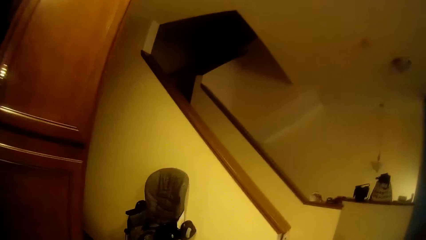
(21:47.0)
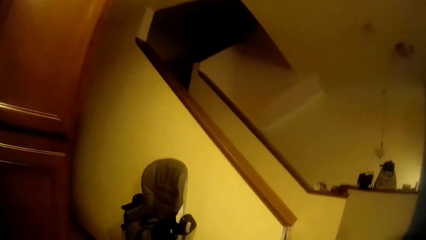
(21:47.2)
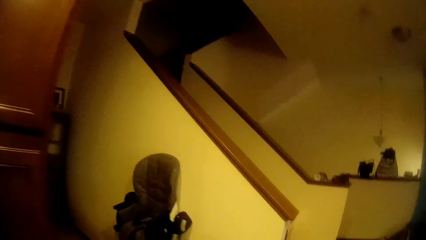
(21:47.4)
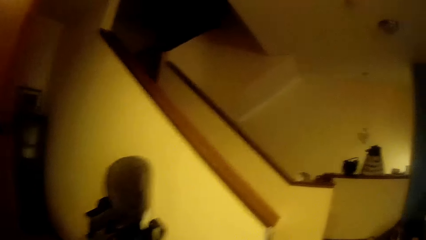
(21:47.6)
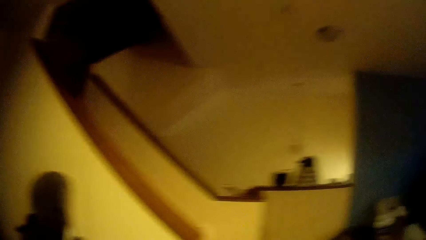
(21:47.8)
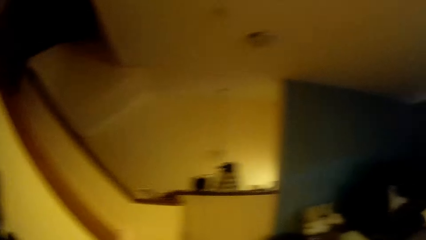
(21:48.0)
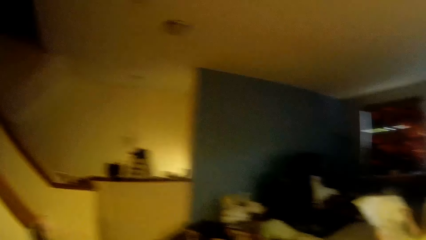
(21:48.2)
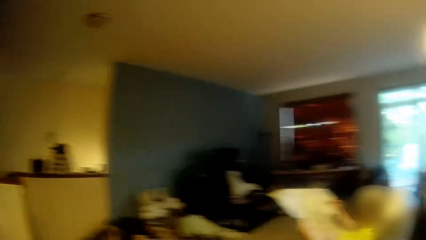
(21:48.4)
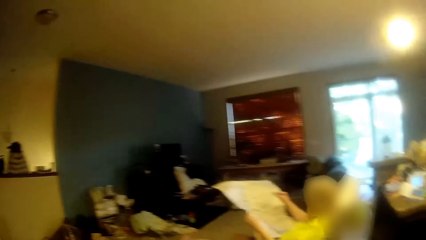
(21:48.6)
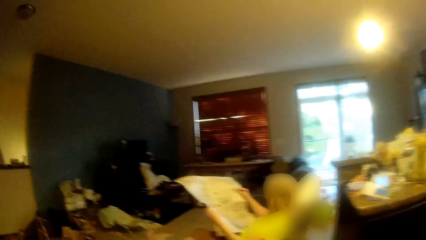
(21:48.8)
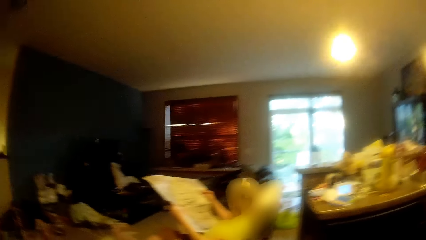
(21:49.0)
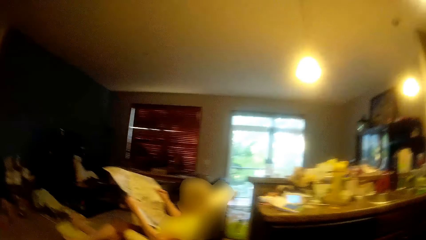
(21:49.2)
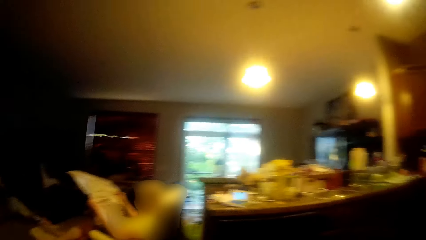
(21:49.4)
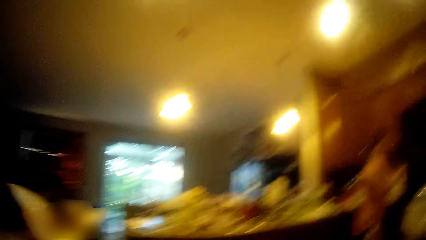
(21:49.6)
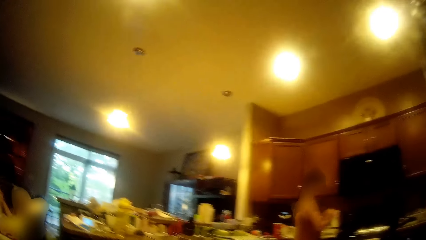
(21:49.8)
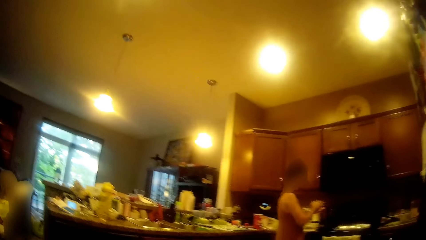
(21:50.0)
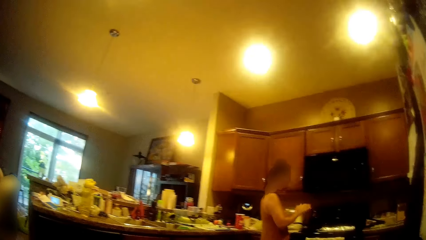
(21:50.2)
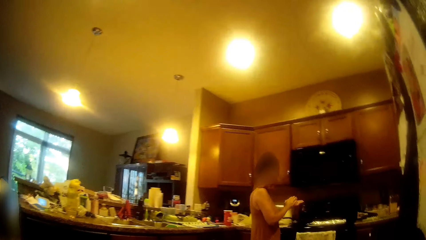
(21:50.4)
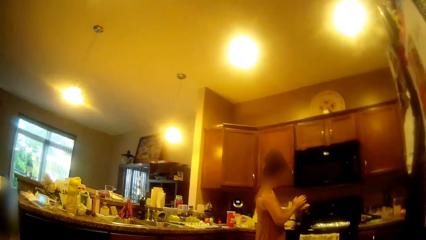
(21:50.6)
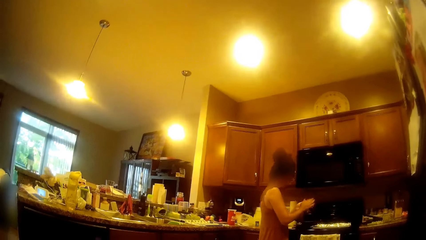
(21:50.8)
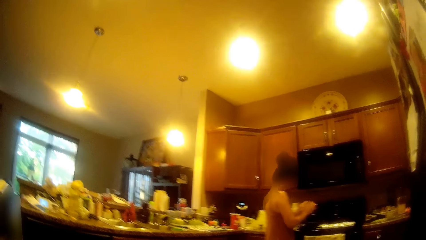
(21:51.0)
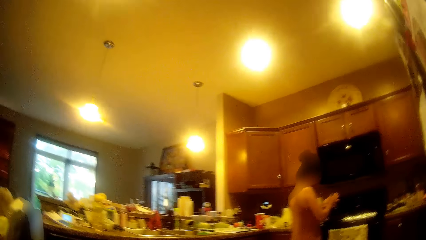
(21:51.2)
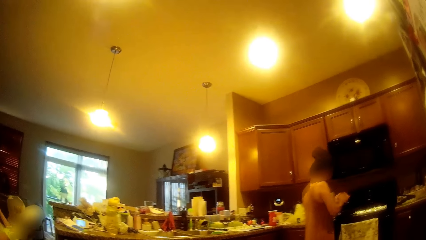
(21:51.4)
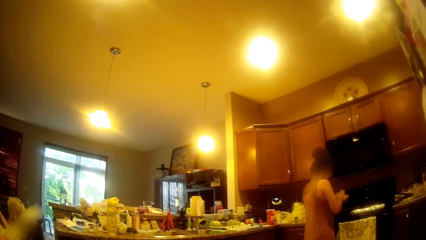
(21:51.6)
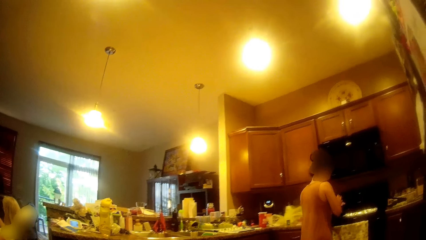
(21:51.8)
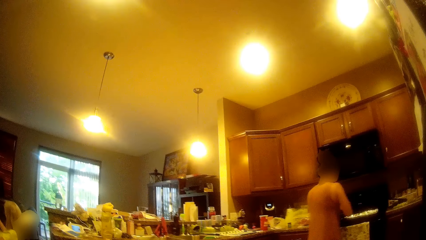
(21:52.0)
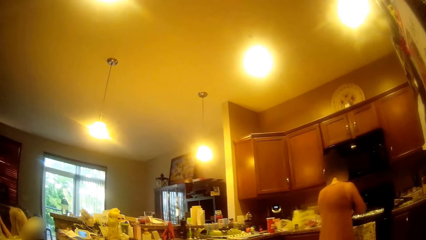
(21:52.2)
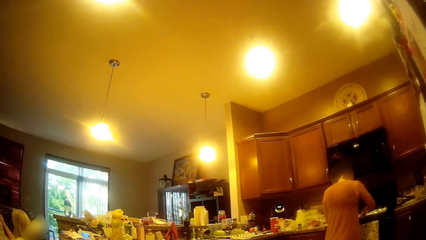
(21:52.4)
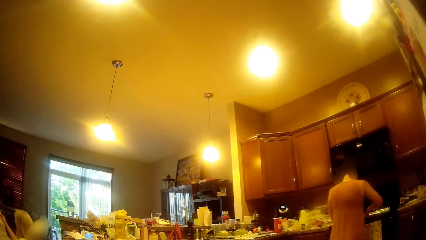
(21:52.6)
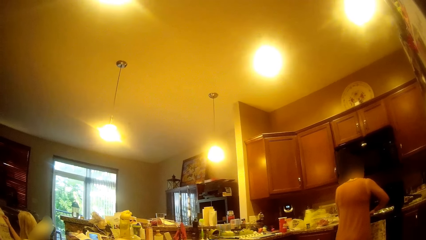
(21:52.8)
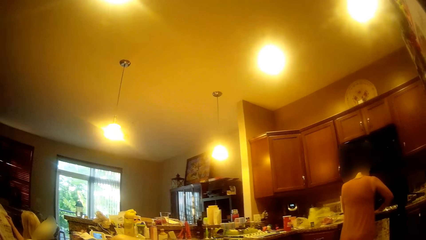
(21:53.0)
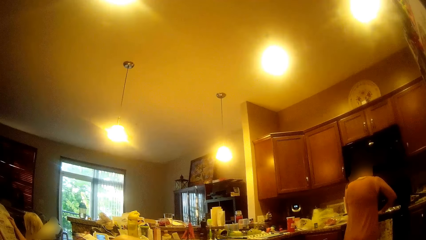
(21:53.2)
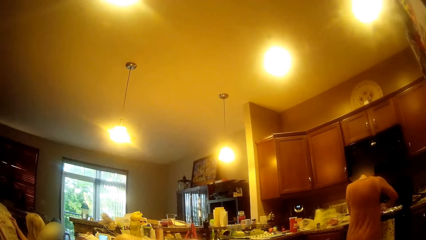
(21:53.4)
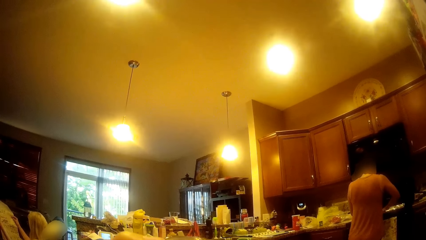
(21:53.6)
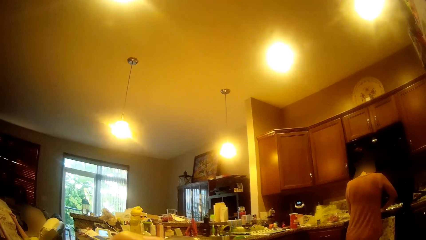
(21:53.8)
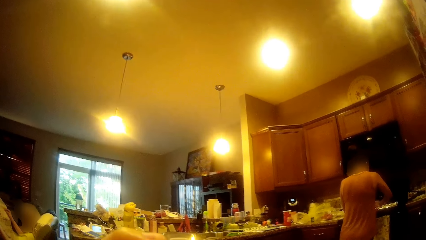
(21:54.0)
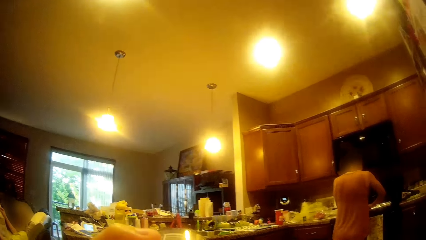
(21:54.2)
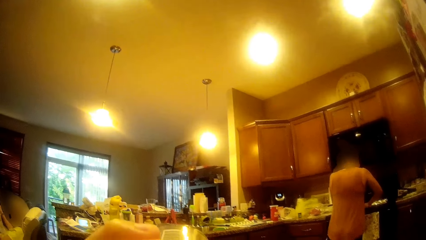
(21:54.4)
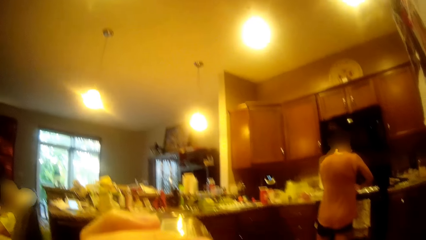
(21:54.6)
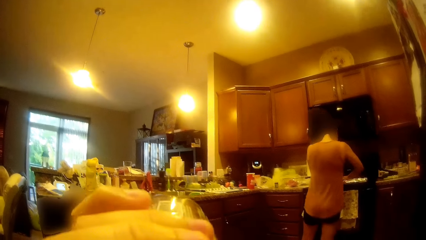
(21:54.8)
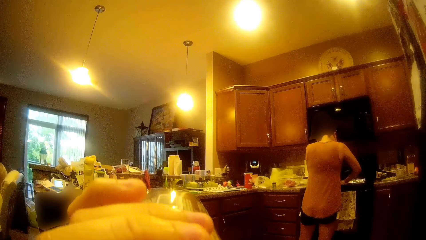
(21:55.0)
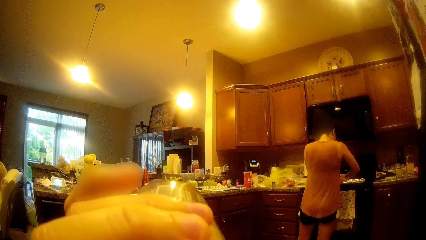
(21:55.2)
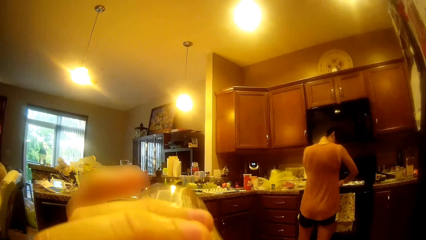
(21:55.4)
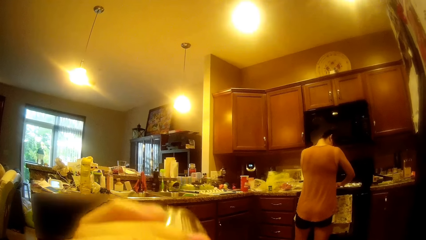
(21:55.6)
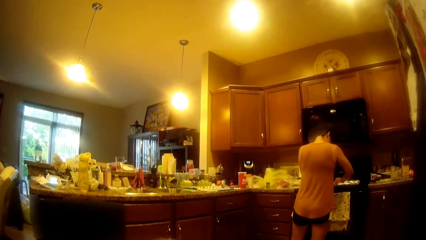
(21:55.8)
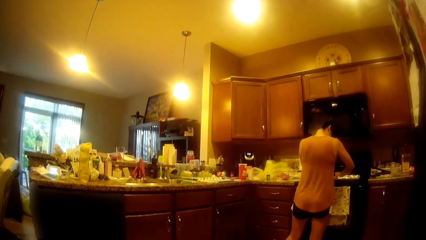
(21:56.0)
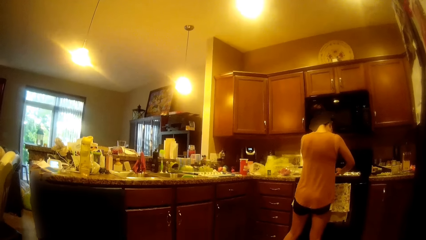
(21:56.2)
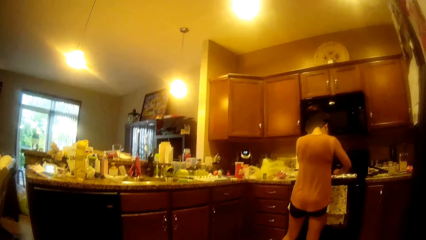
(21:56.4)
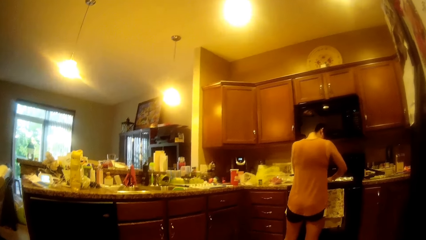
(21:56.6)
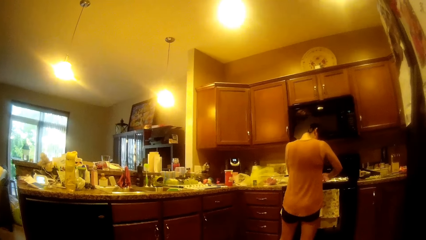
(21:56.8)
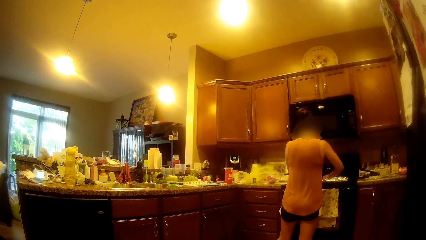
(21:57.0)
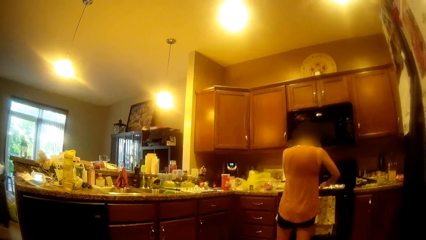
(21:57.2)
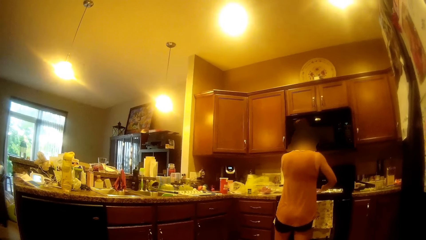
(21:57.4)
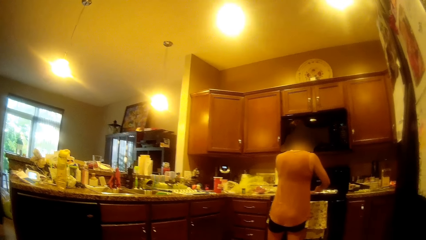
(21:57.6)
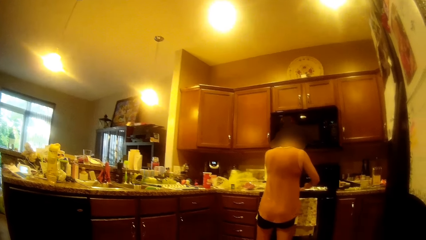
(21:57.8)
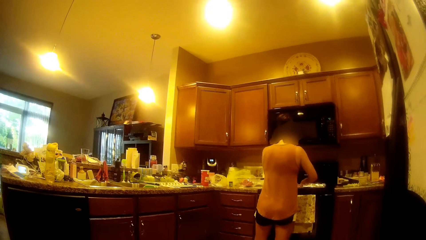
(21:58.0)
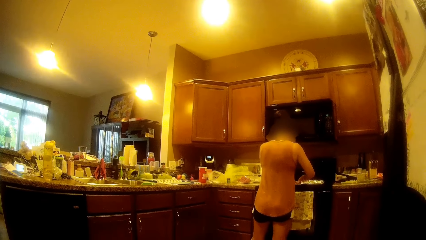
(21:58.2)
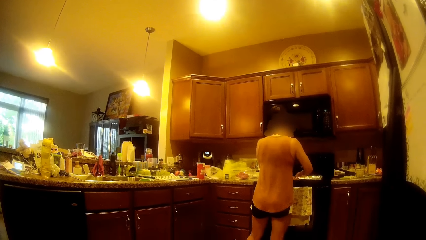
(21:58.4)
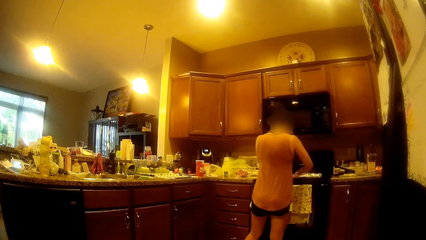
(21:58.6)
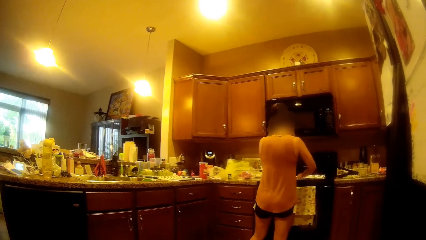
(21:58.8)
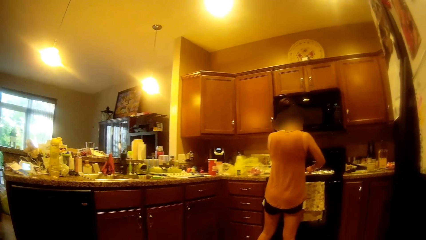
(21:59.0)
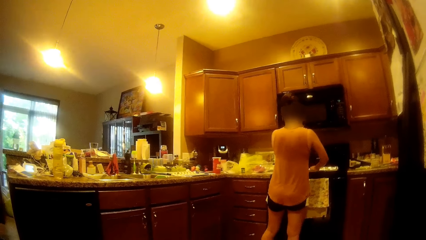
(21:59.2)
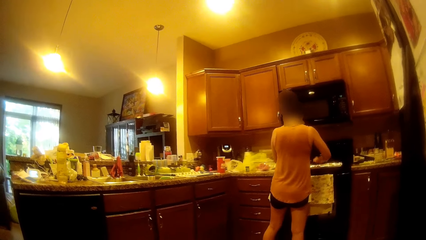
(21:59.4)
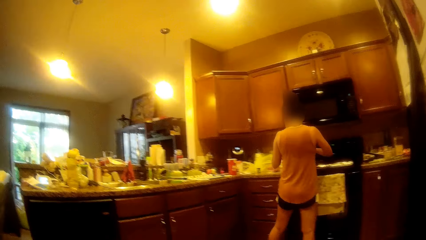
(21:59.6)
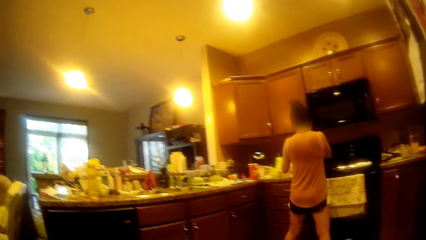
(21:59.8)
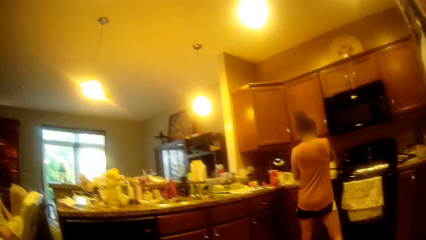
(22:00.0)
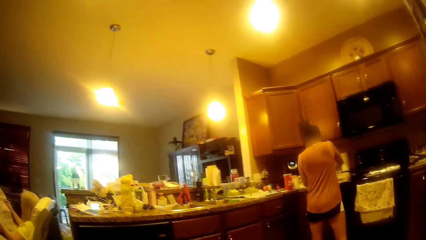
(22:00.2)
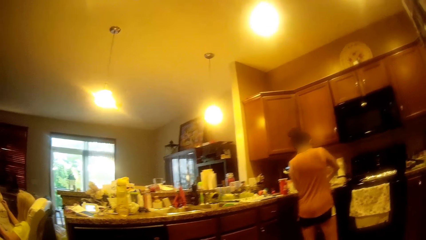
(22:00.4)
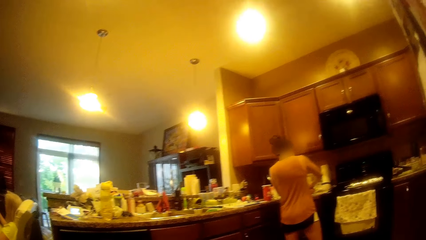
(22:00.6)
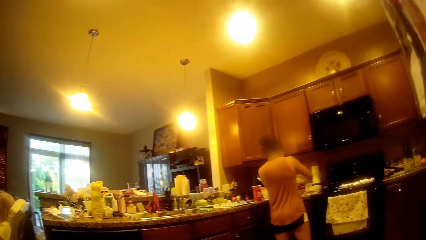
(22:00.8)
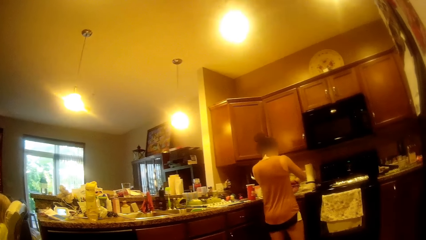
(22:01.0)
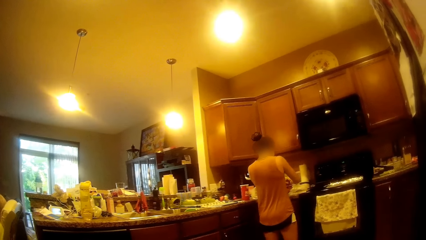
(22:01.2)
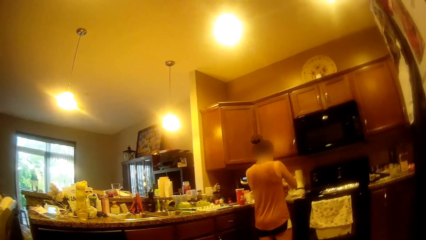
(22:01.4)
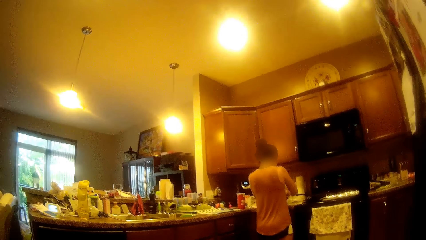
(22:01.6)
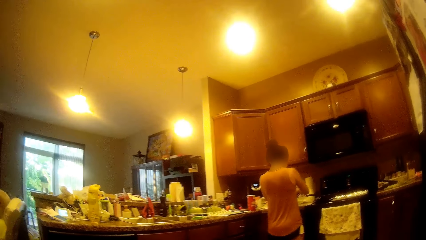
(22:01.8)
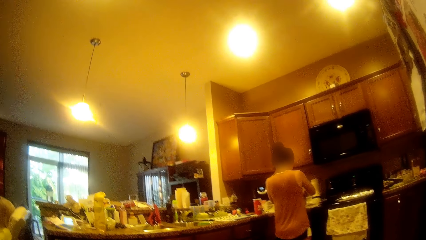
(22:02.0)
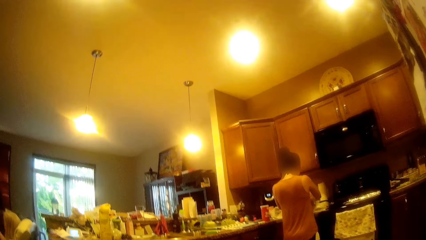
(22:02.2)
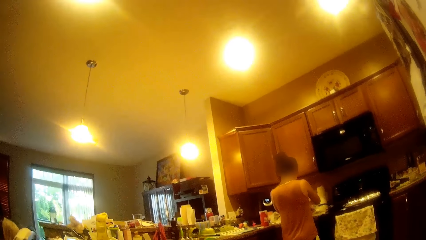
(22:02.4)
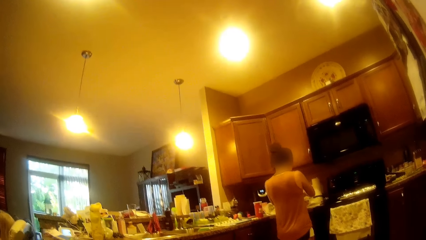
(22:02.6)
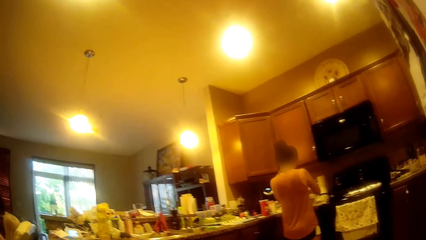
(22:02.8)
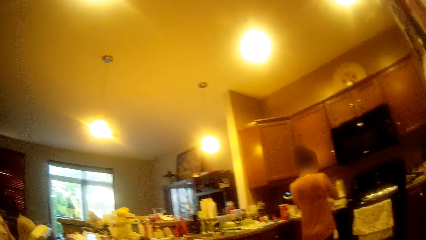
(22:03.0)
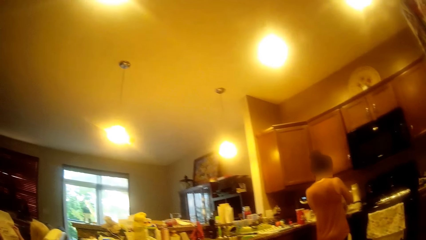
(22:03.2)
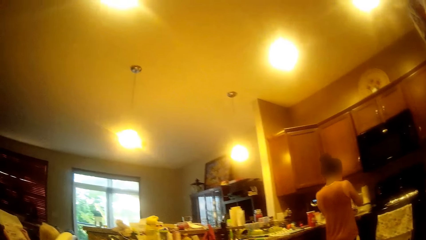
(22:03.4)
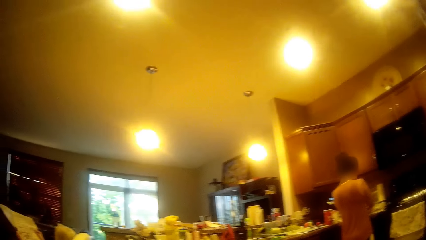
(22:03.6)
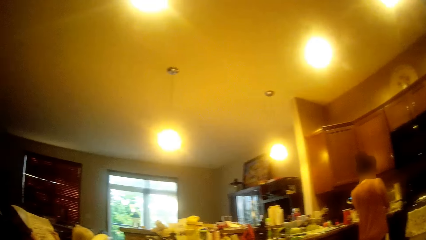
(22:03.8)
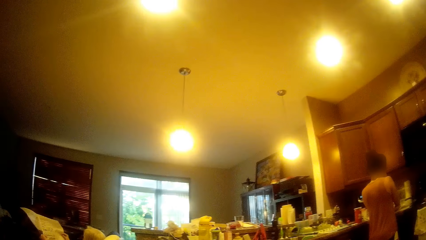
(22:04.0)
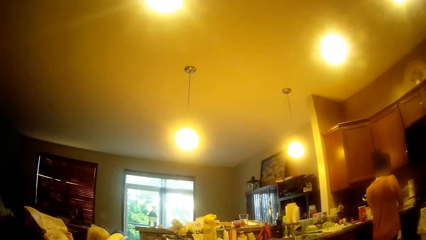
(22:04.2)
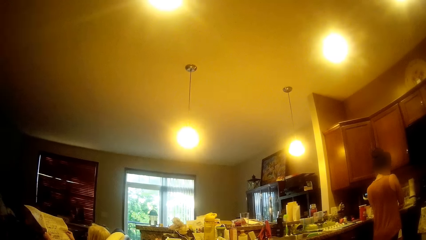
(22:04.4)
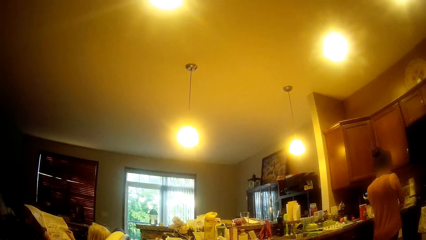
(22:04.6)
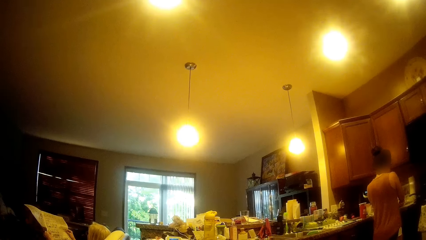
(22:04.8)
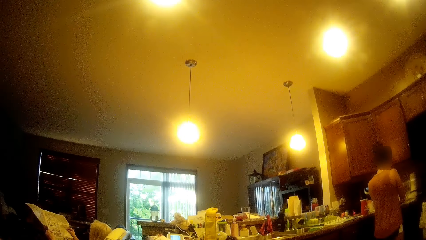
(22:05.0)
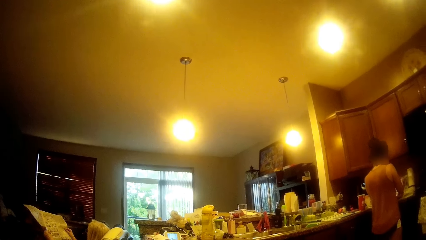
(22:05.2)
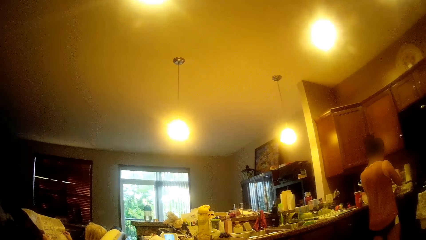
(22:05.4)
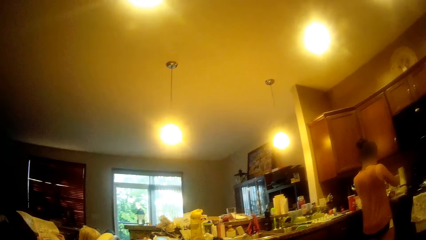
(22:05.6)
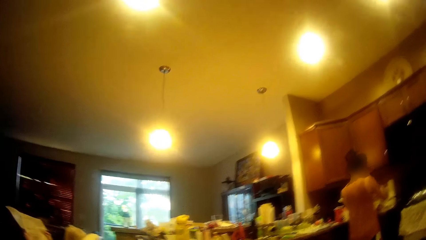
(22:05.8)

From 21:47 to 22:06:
The camera wearer sits on a chair. The girl places a piece of ground beef or dough on the oven tray with her right hand. The girl presses on the piece of ground beef with both hands. The camera wearer drinks from a bottle in her left hand. The girl cuts a piece of ground beef from the ground beef in the bowl with both hands. The girl picks up the dough.
